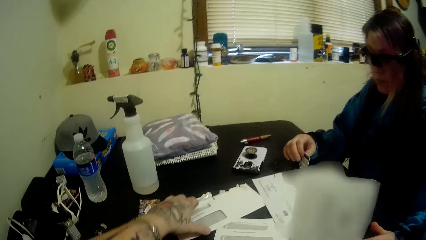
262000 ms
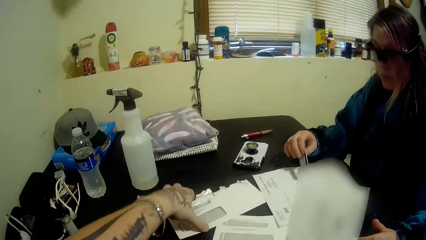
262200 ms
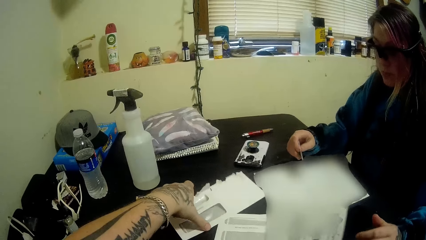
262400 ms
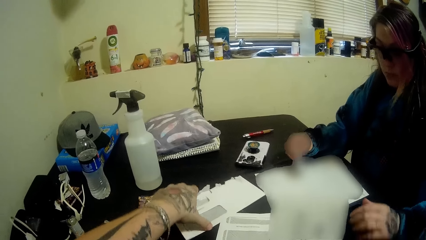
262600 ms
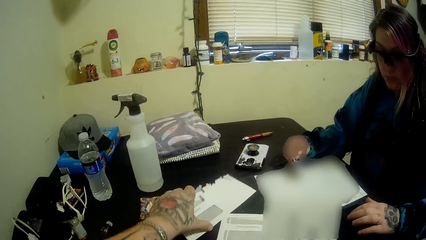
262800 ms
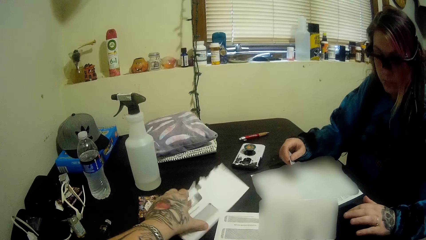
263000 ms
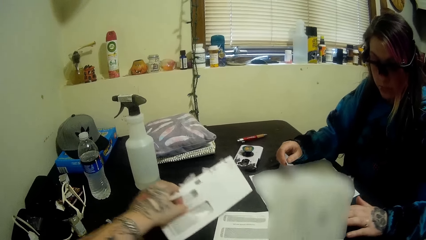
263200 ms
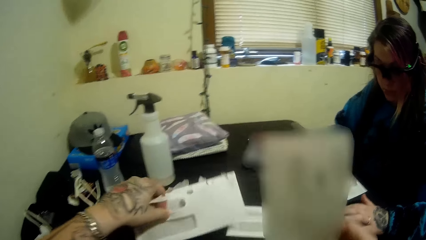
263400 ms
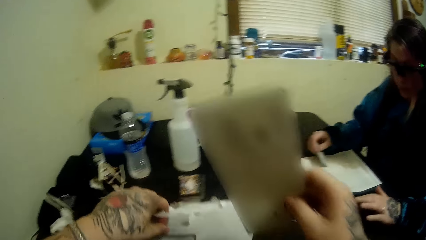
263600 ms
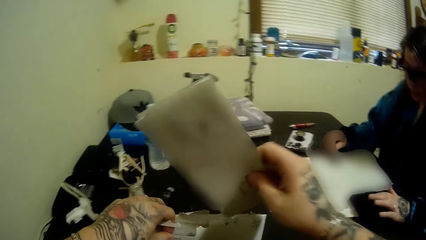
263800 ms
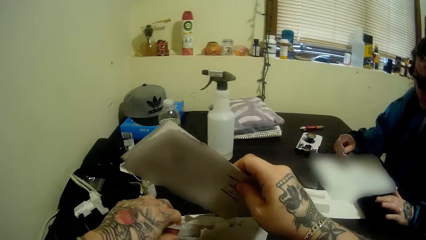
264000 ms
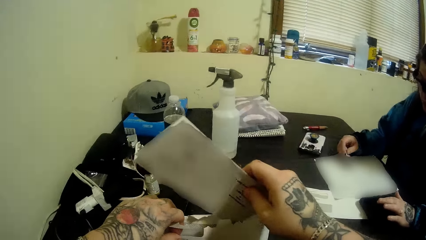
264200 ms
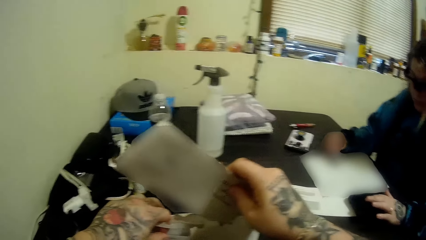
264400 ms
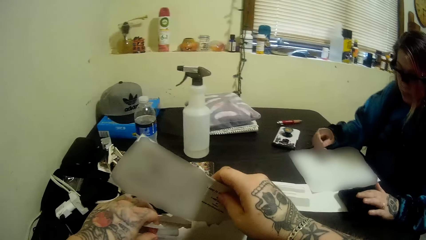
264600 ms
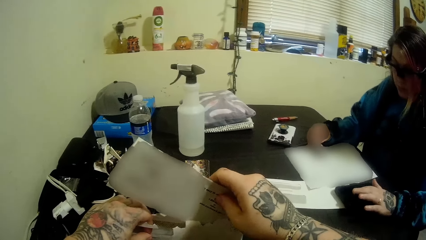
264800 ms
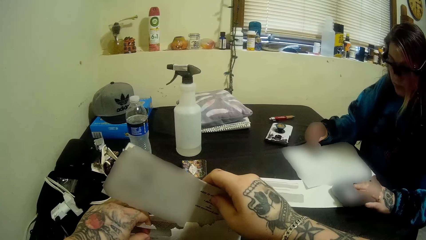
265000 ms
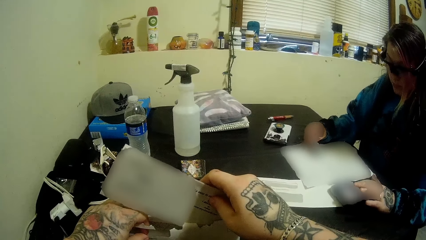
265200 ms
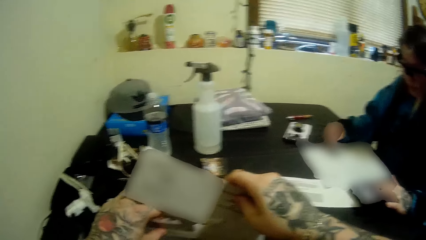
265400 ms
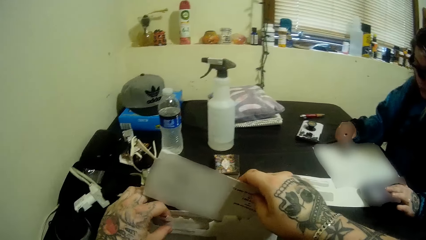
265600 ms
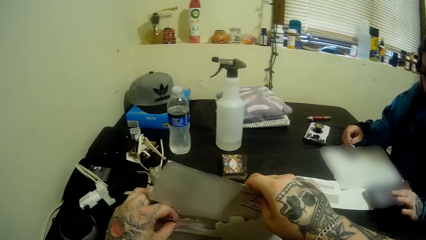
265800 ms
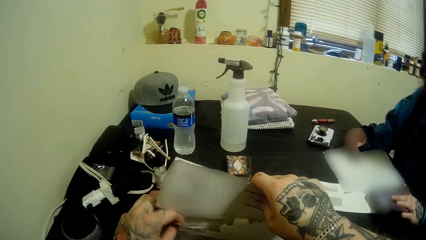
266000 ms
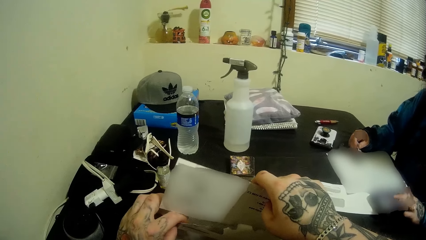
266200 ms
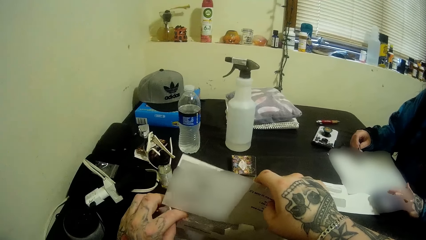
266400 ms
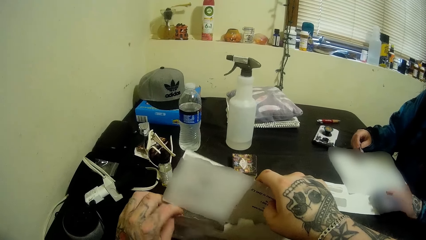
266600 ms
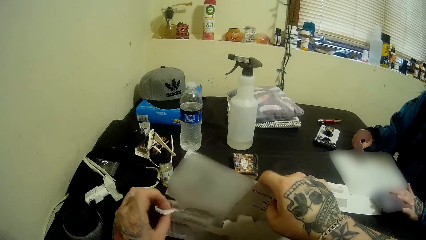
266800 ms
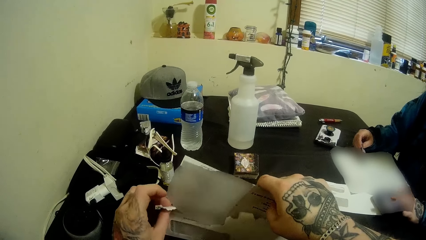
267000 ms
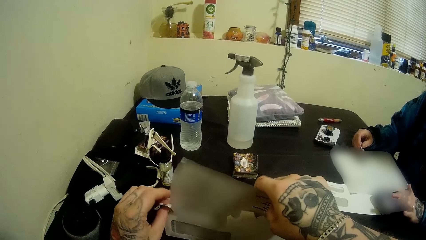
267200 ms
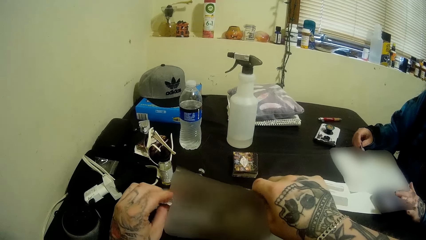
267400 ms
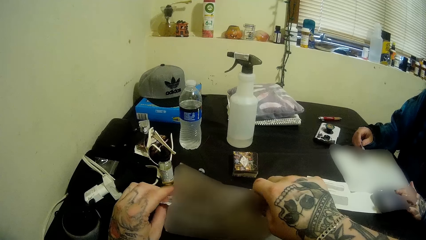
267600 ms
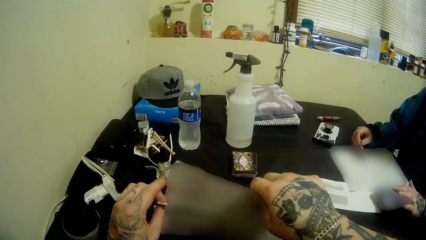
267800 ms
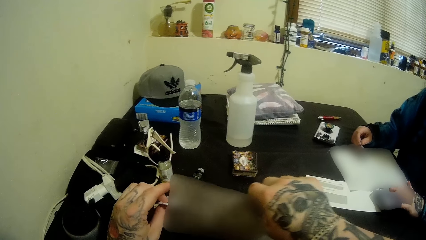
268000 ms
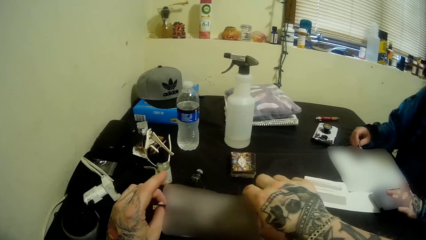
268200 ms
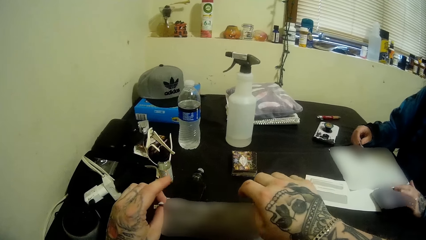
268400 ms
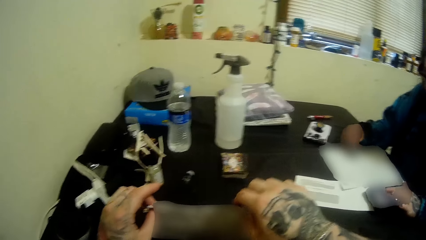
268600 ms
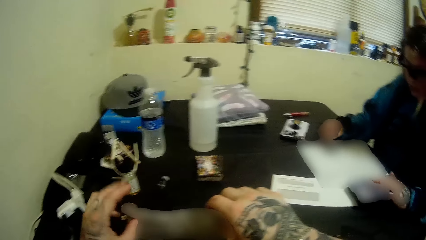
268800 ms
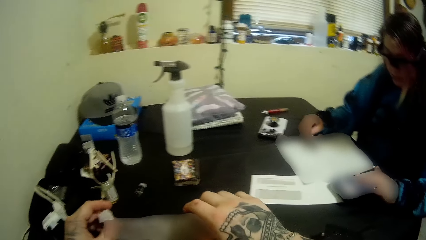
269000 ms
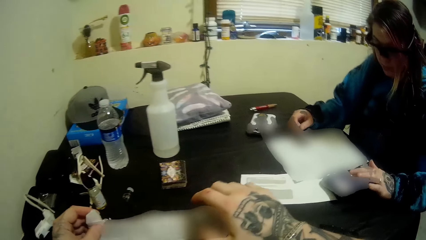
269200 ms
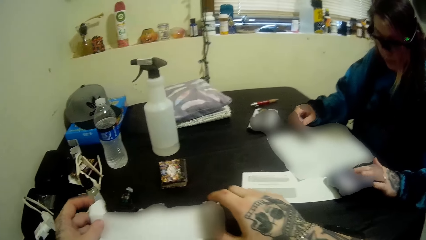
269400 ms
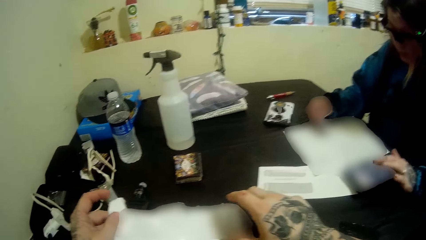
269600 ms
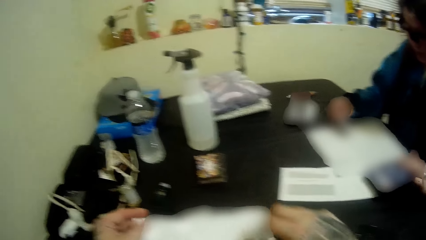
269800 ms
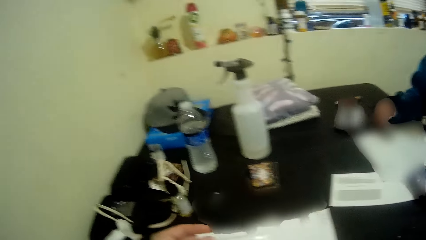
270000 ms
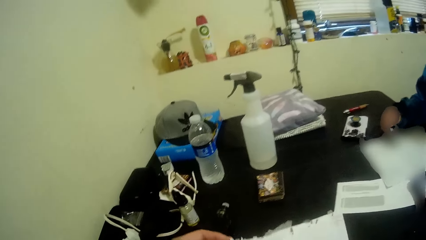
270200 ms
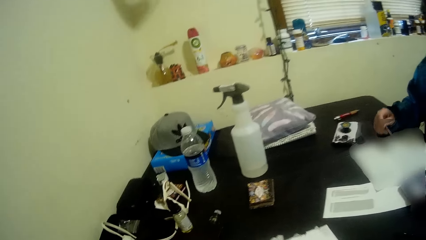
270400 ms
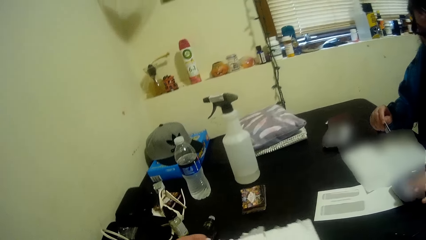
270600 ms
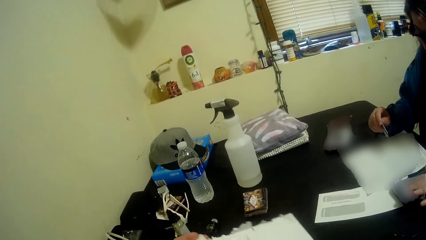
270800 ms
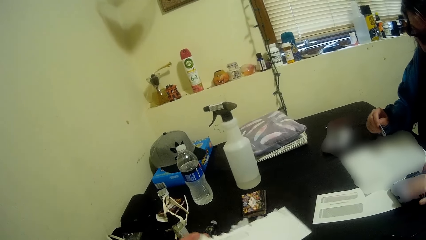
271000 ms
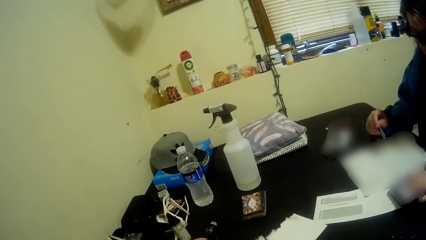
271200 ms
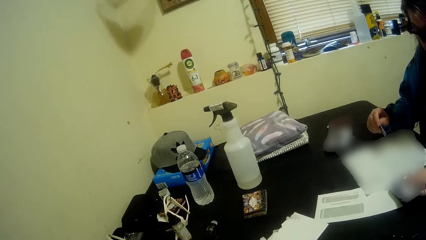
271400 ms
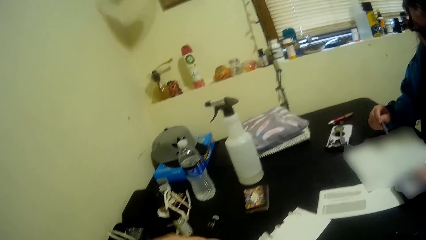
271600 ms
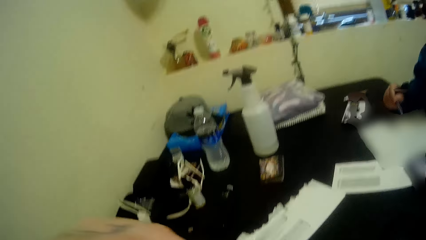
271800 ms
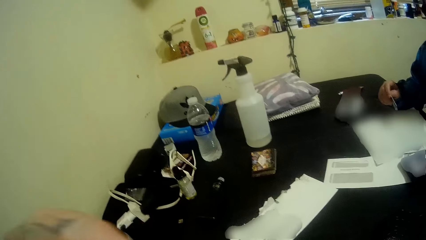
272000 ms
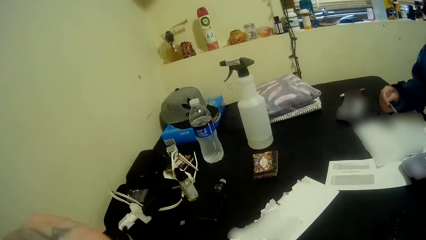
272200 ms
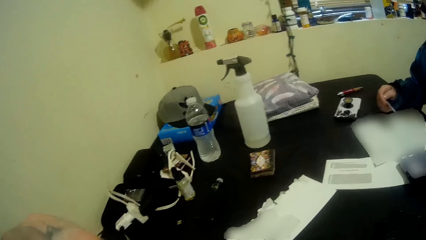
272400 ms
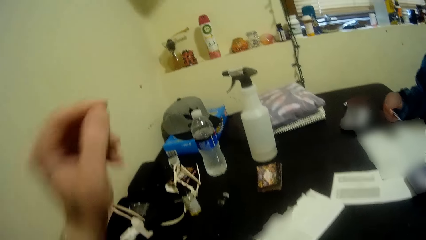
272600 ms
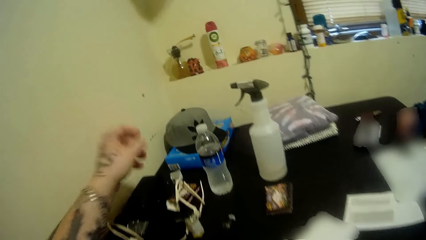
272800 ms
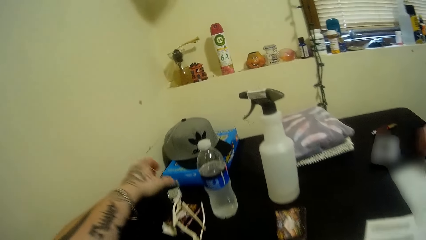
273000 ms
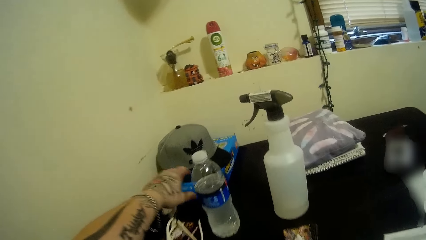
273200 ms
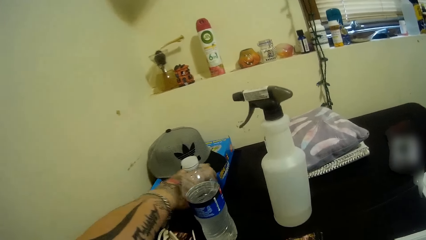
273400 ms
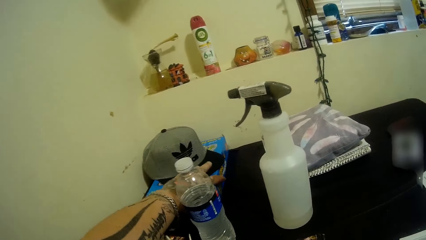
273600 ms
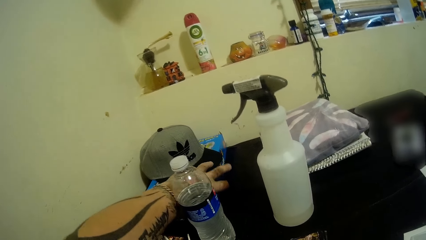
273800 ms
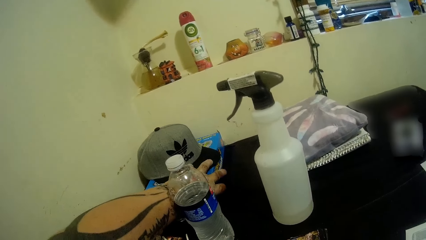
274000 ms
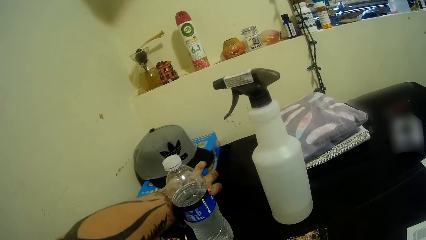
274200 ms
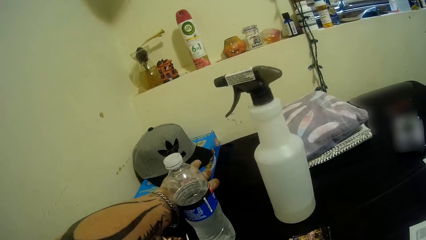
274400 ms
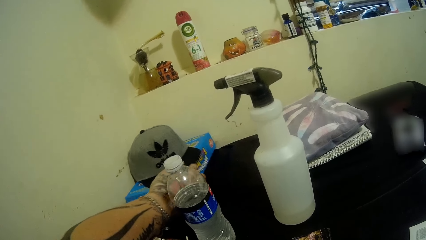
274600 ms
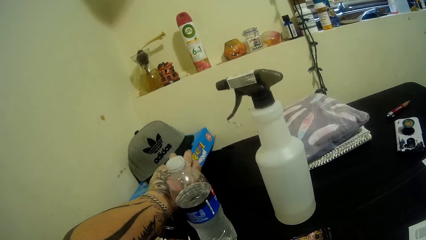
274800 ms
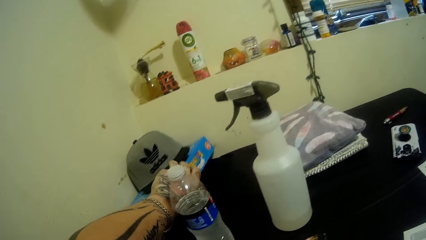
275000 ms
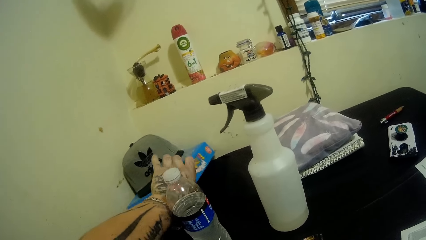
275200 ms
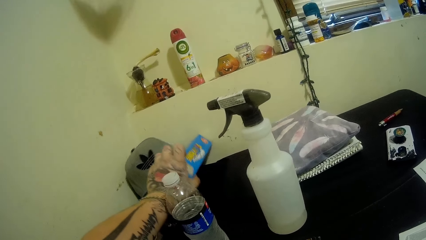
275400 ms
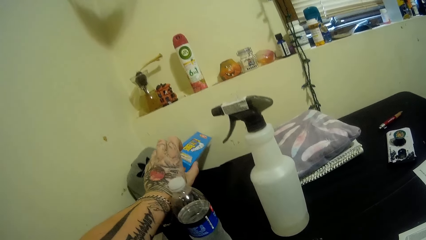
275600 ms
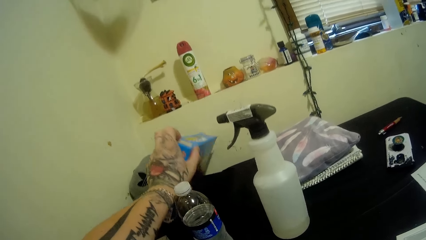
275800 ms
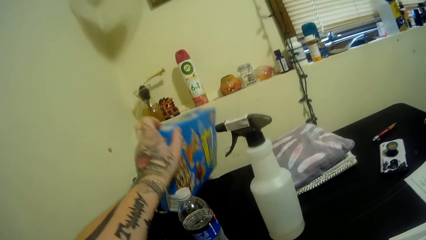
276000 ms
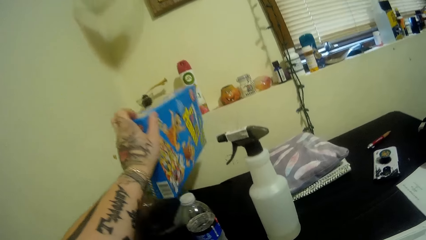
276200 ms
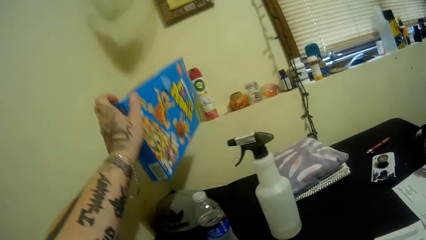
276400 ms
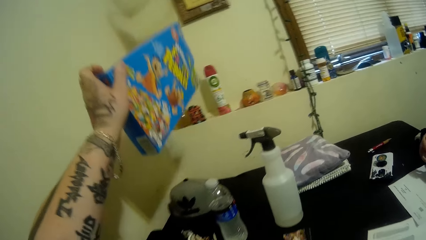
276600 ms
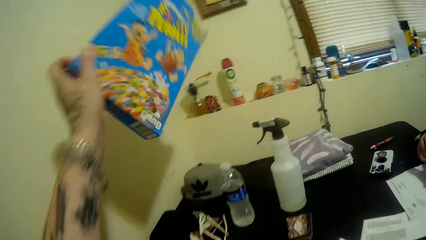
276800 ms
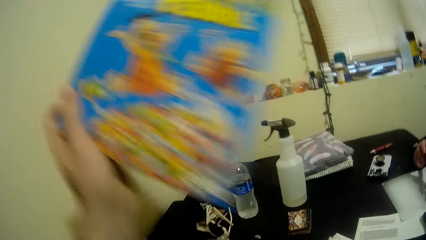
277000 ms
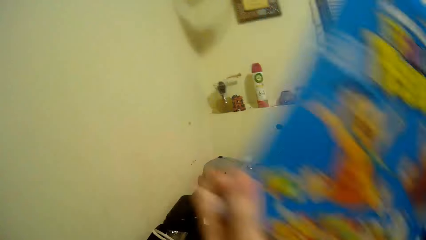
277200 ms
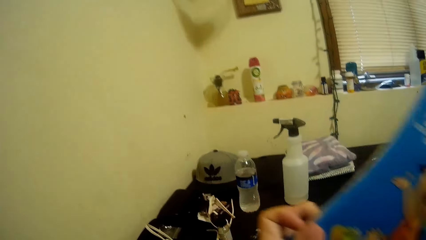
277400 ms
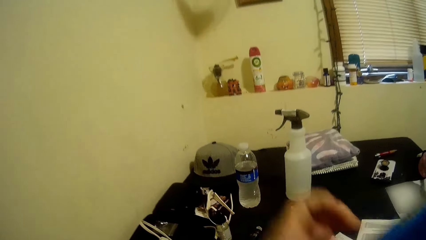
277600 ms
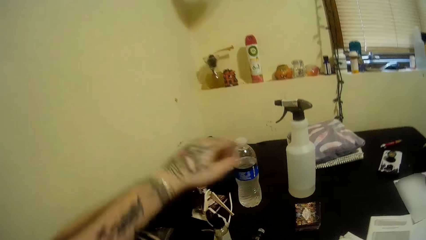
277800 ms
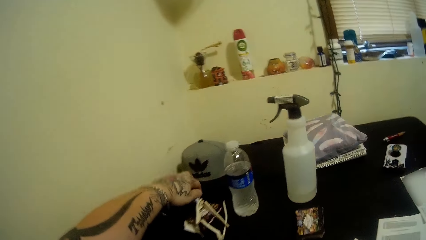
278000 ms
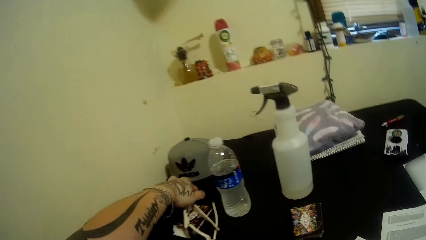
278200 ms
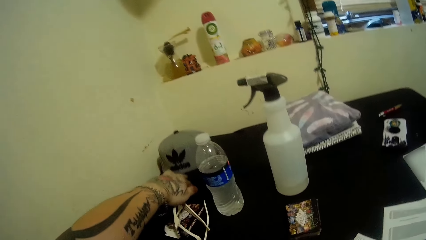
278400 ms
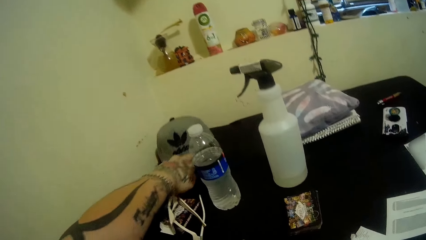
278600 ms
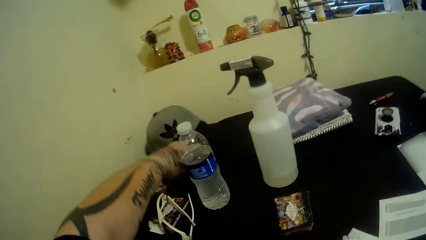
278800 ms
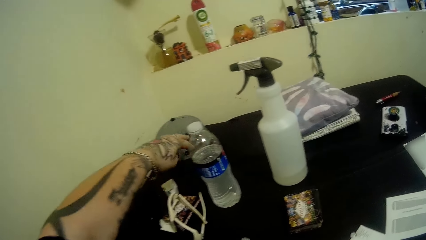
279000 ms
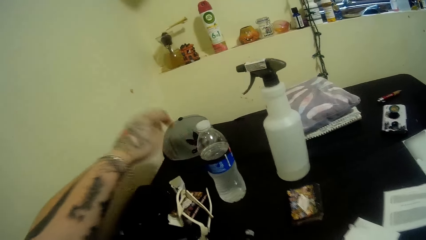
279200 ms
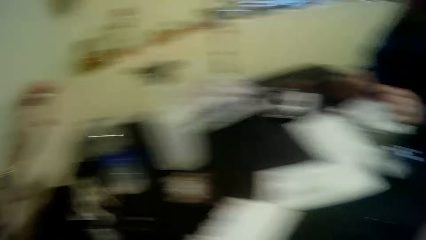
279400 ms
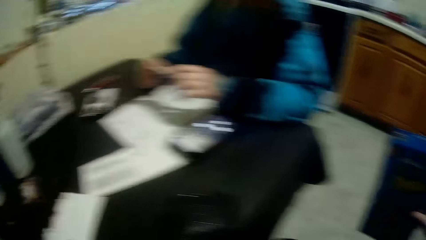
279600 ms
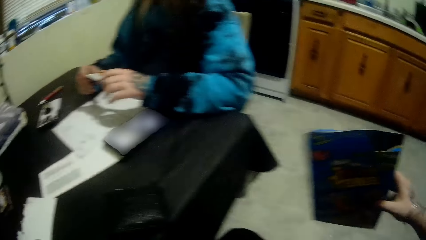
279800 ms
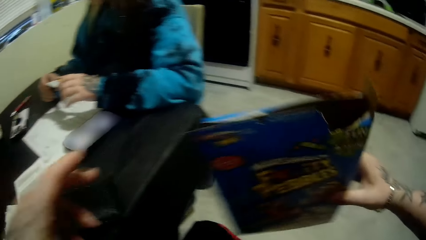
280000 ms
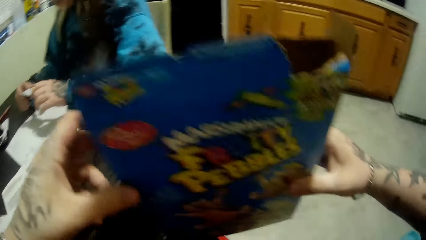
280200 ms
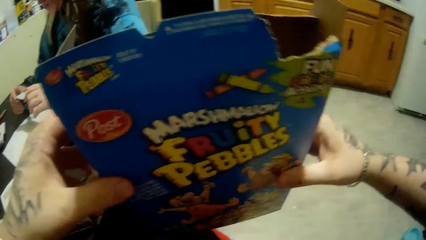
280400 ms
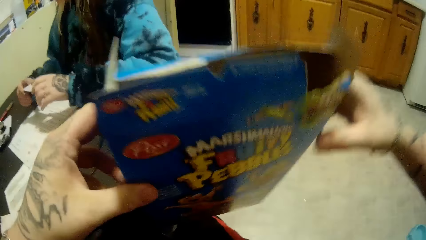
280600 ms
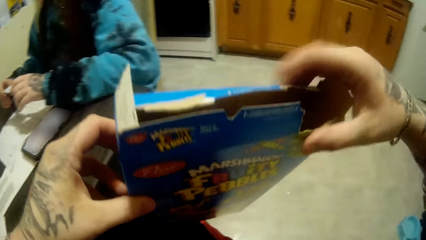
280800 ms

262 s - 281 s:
The camera wearer holds the paper. They pick up the envelope from the table. They put the paper into the envelope. The woman presses the phone. The camera wearer drops the envelope on the table. They pick up a cereal box from the table. They hold the cereal box. They adjust a cap on the table. They hold the cereal box with both hands.
